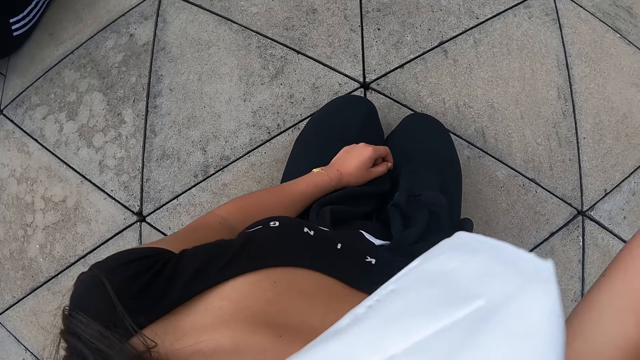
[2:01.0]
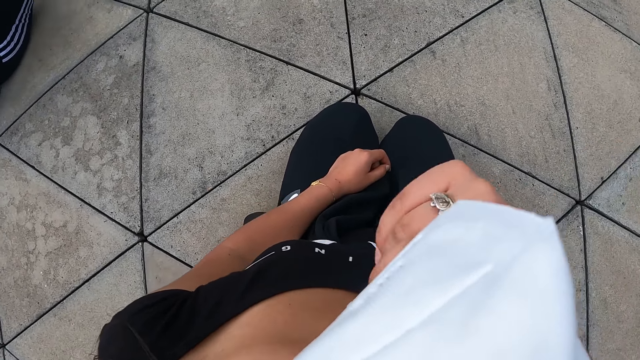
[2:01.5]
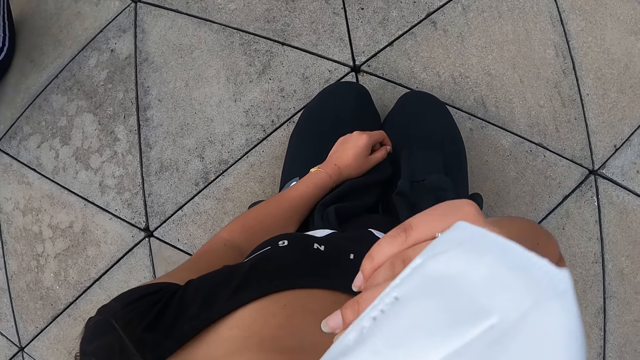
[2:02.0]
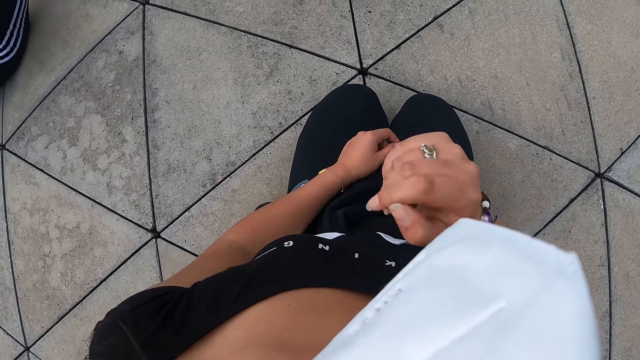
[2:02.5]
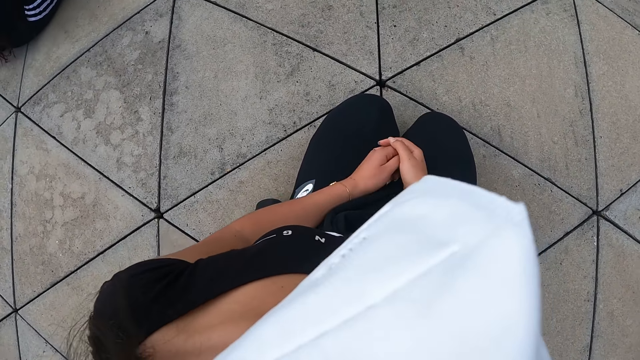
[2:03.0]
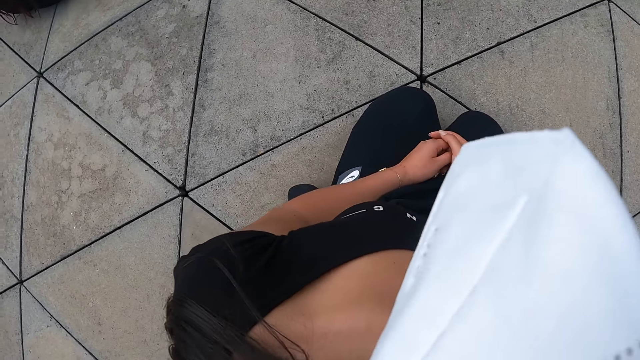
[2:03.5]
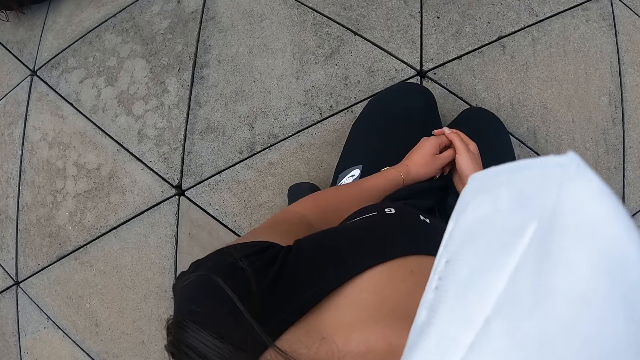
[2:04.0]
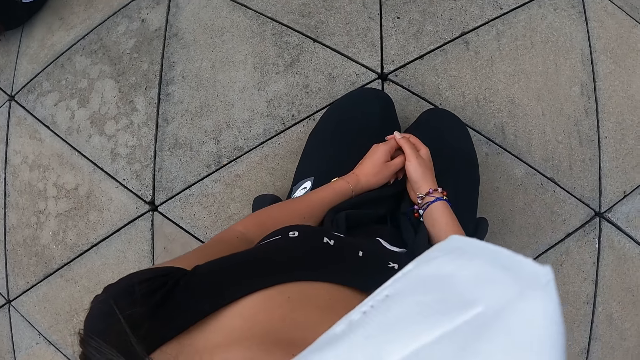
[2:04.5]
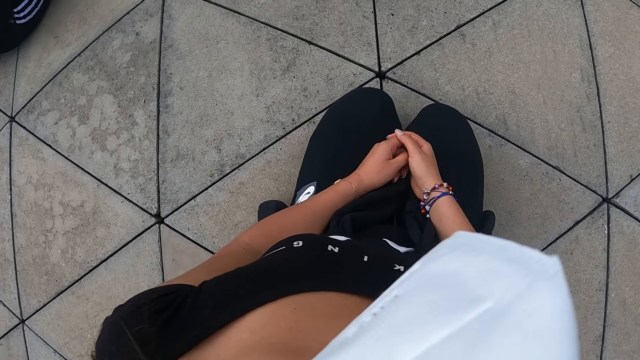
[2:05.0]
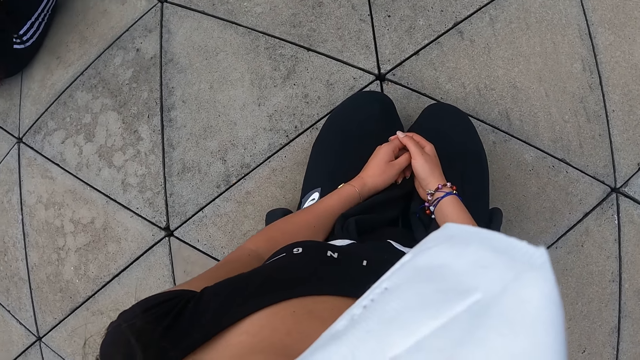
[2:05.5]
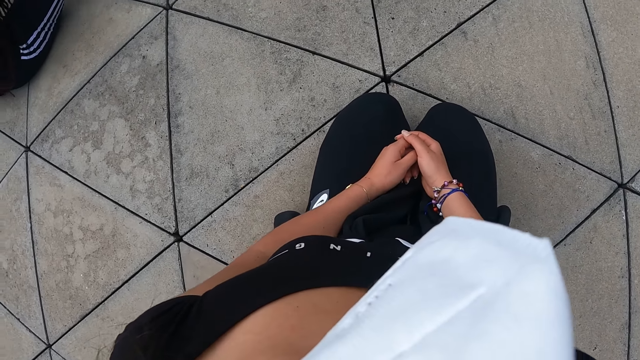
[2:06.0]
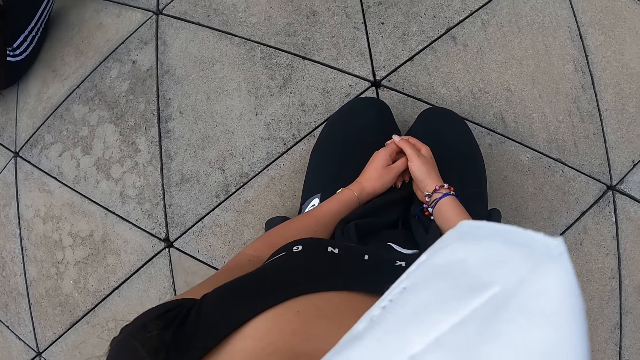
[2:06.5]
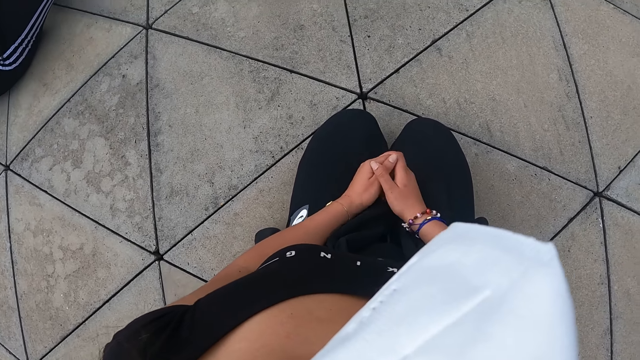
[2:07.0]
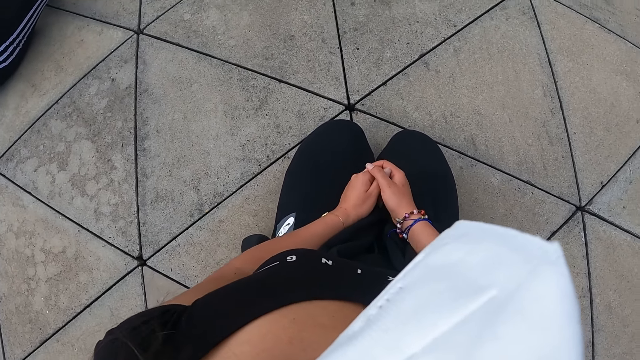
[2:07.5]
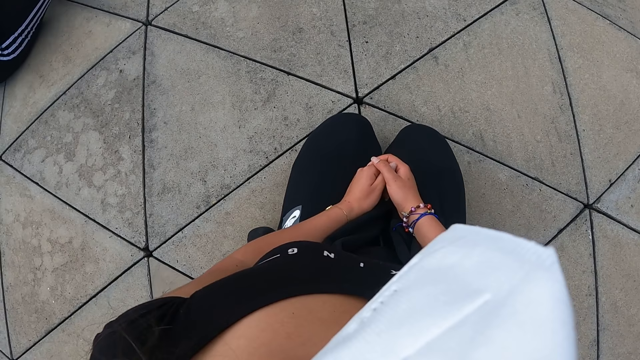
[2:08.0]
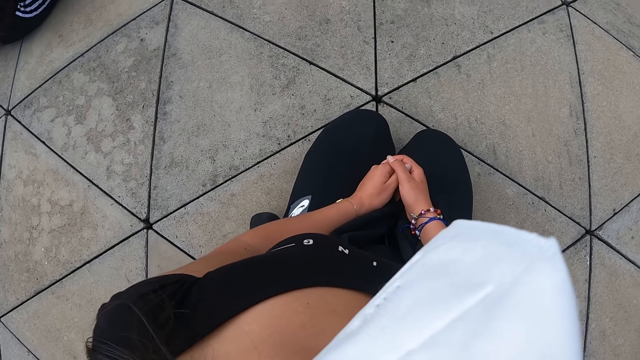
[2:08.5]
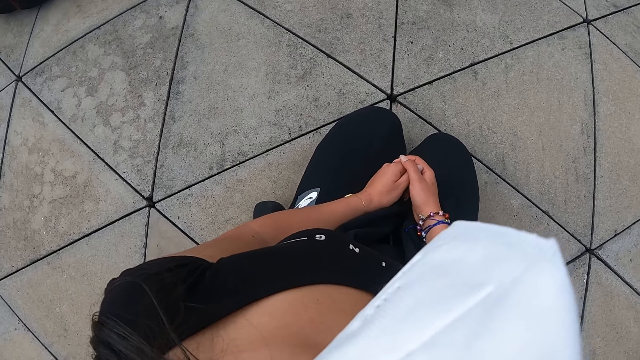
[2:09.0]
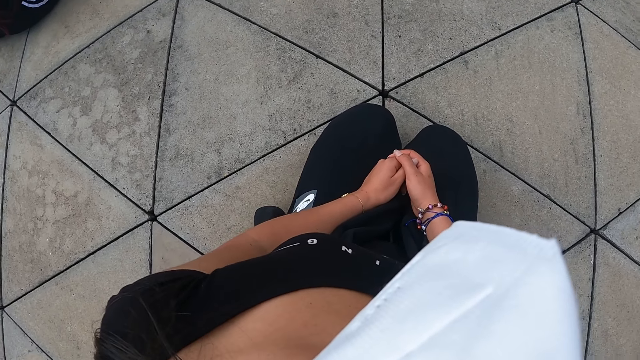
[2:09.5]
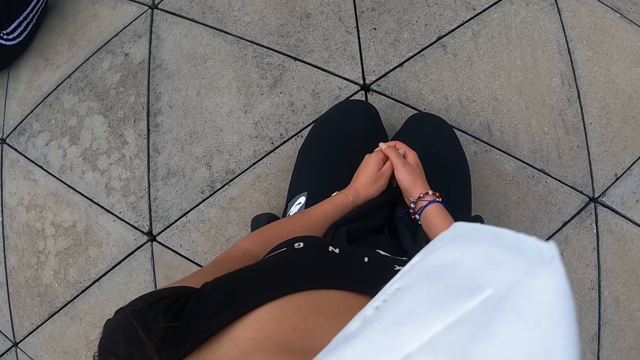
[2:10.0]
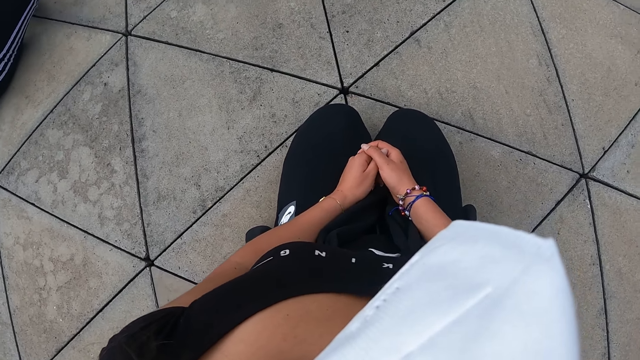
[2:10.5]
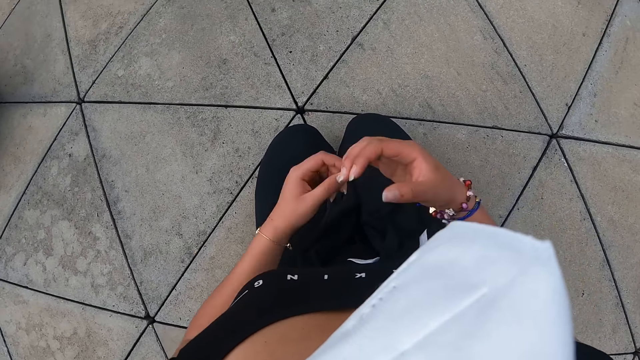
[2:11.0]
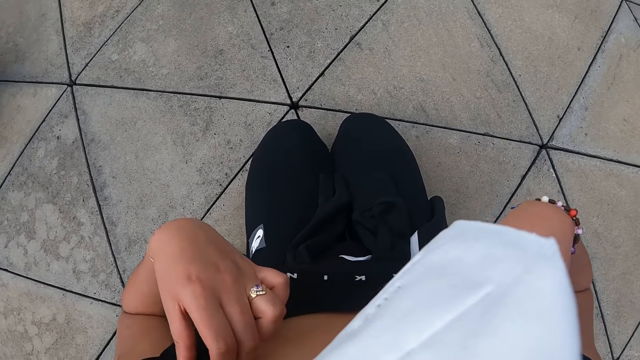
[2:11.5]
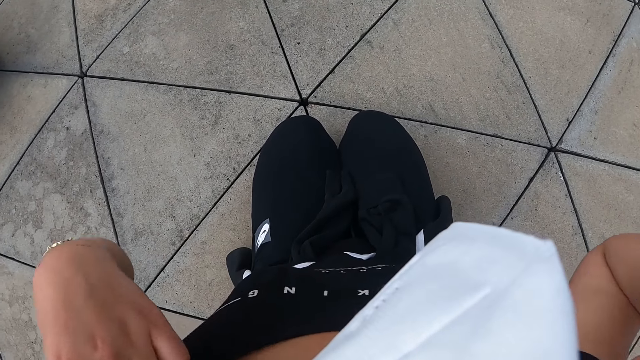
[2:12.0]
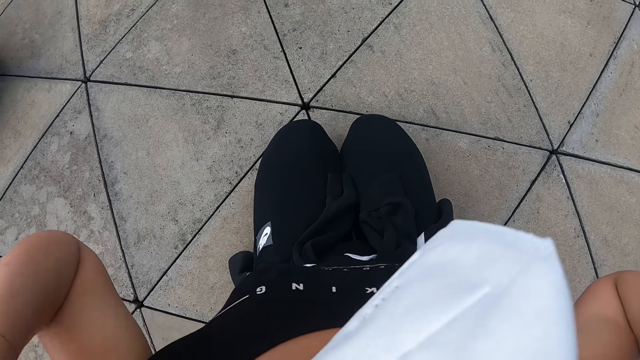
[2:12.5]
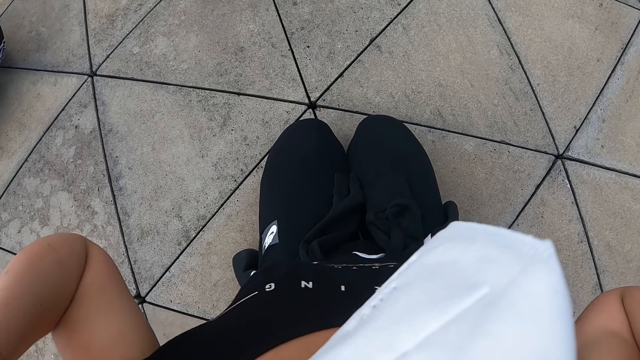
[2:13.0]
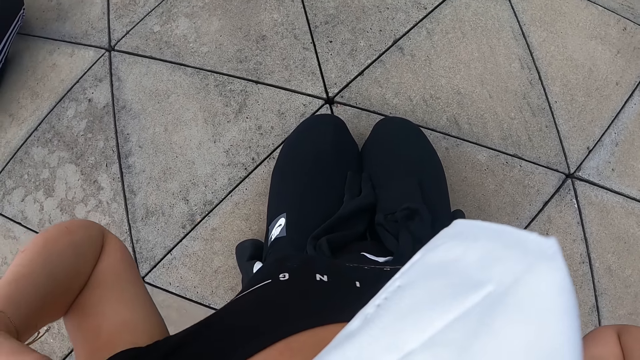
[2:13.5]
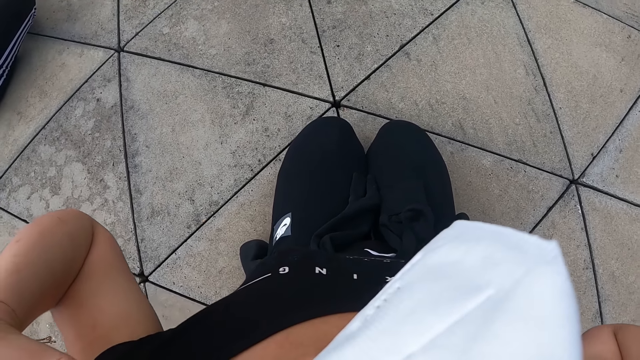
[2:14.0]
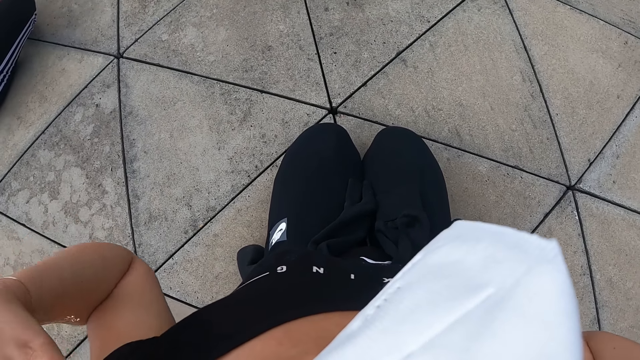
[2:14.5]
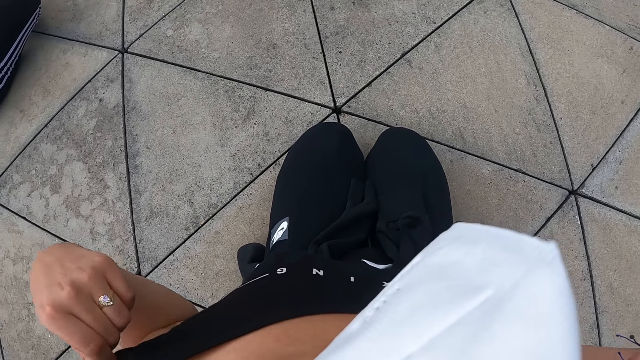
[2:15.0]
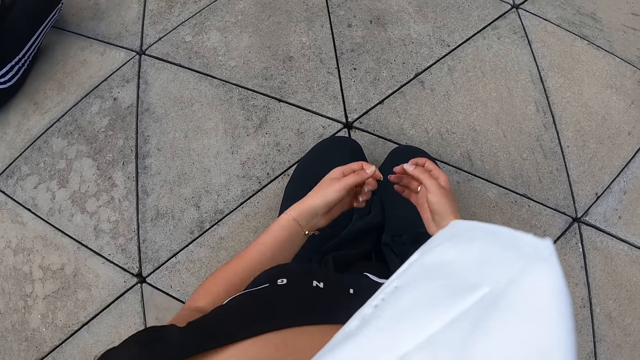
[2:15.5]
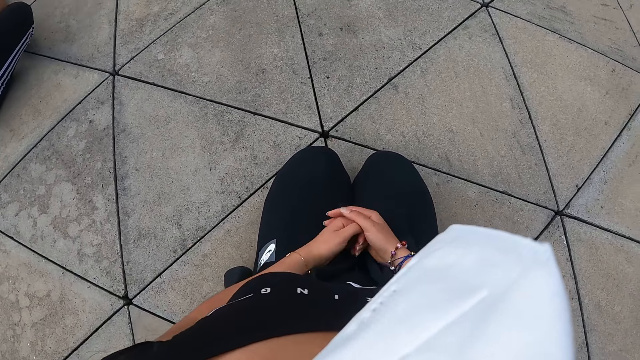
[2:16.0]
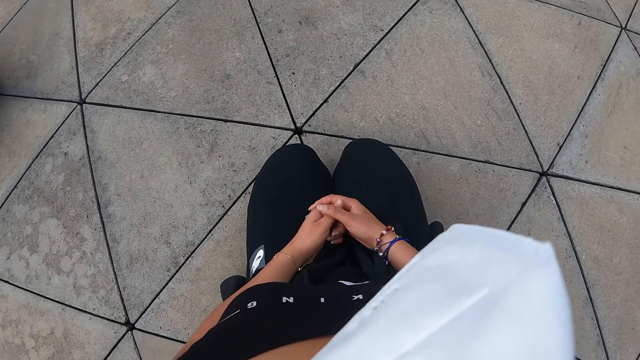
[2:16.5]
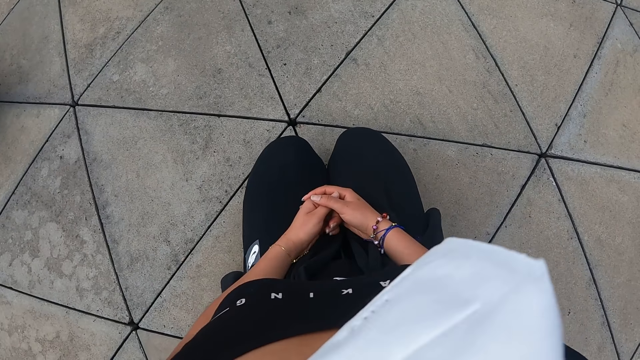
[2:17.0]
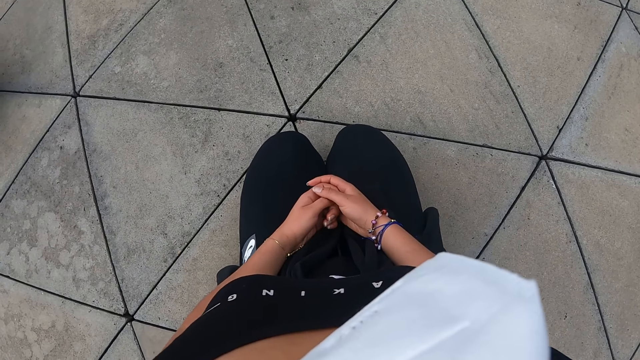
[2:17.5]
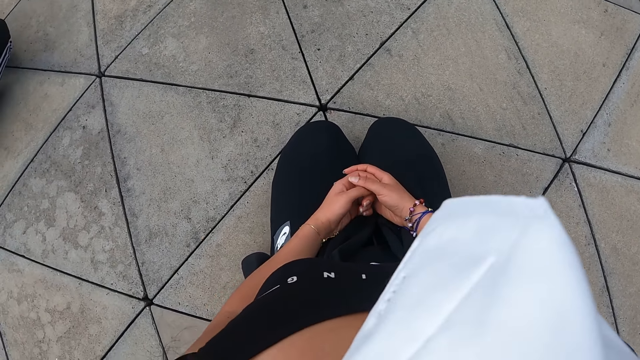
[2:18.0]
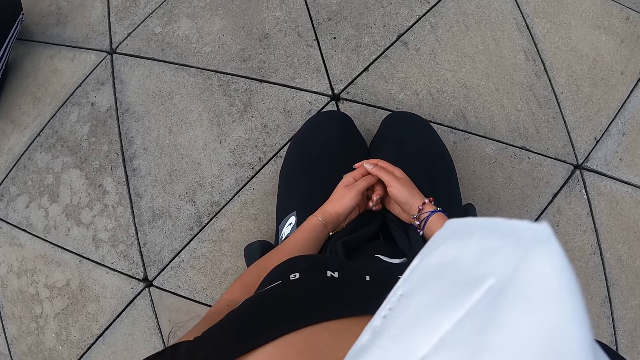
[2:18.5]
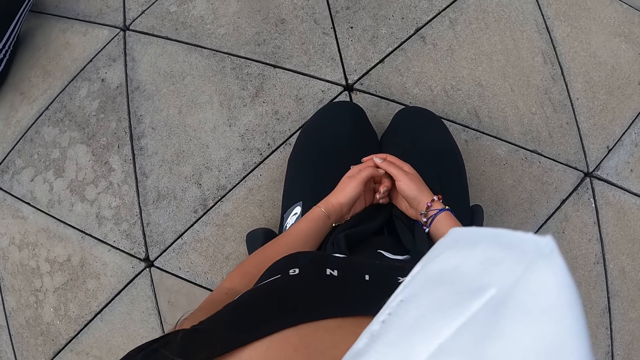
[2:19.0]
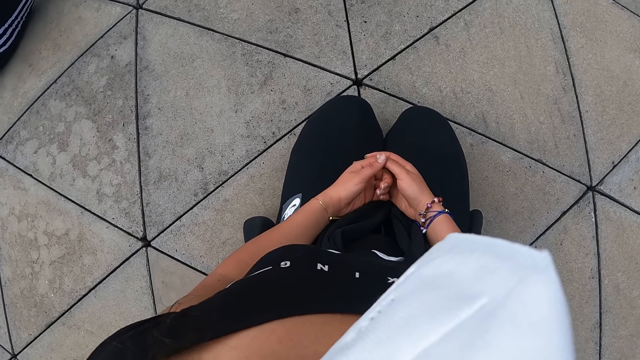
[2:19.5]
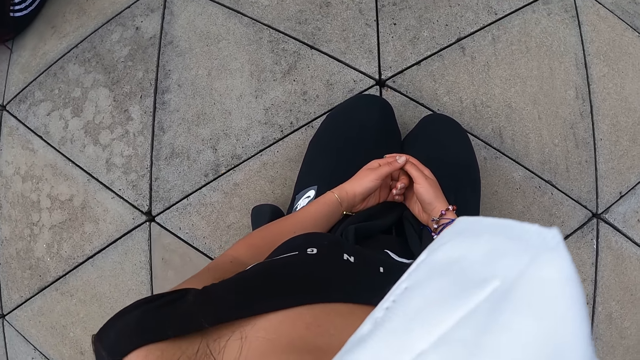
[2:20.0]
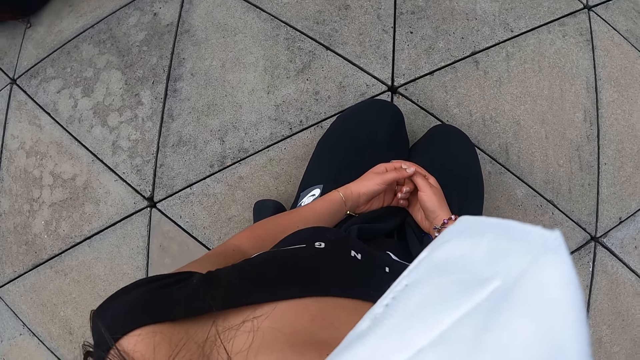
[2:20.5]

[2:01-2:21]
The camera wearer adjusts her nose mask with her right hand. She drops her right hand in her lap. She adjusts her top with both hands. She lifts her hands. She drops both hands in her lap.
